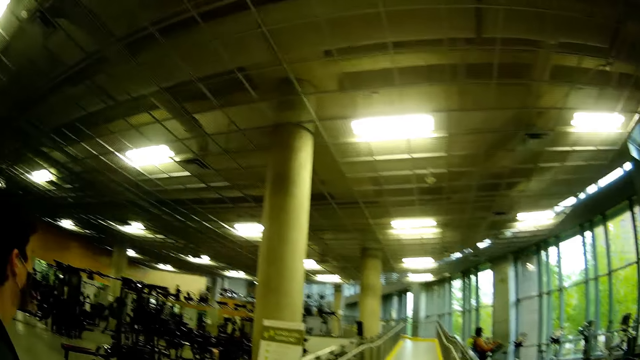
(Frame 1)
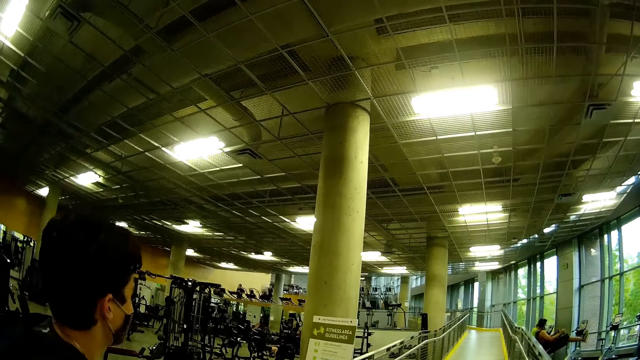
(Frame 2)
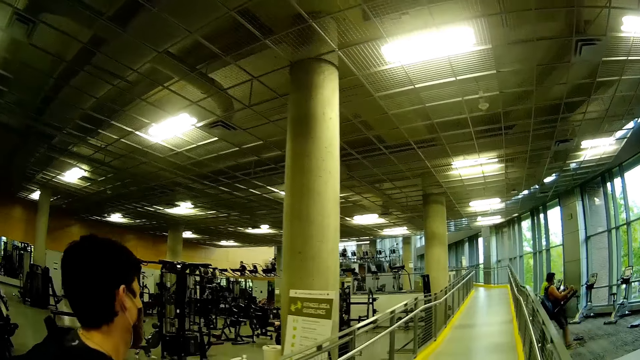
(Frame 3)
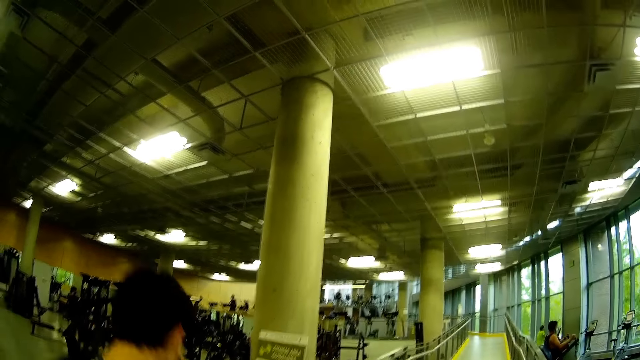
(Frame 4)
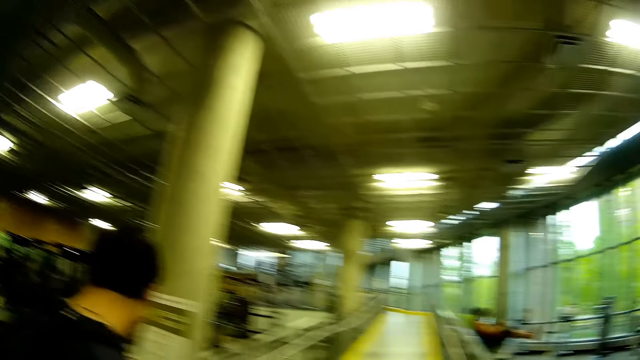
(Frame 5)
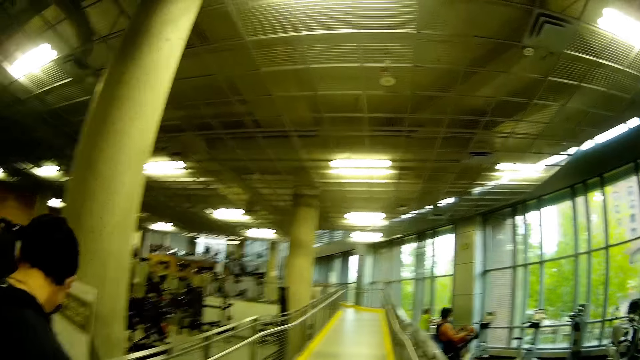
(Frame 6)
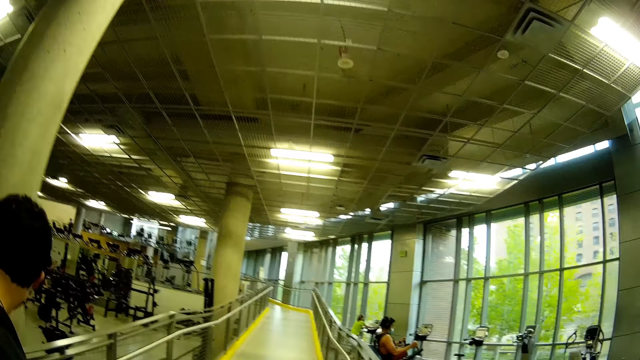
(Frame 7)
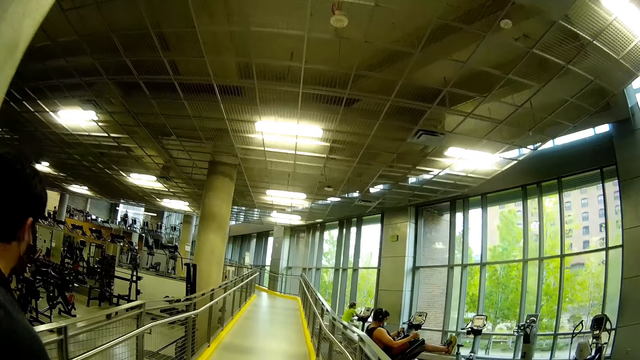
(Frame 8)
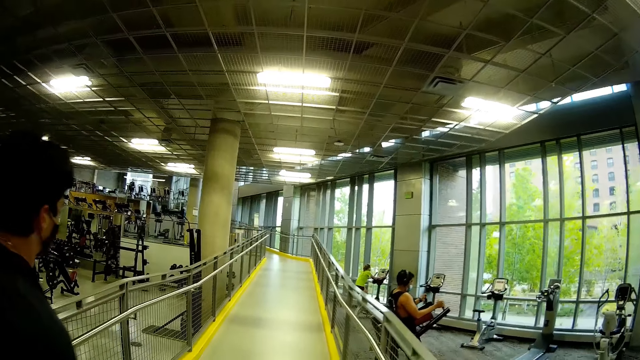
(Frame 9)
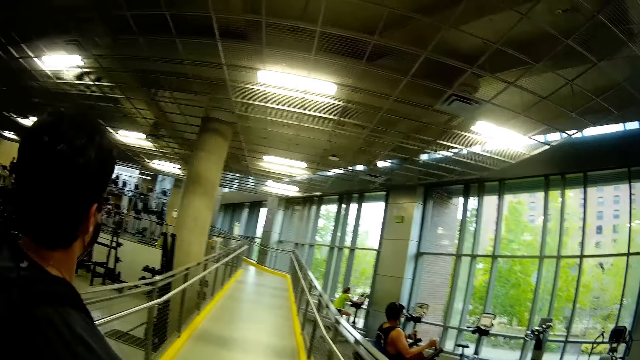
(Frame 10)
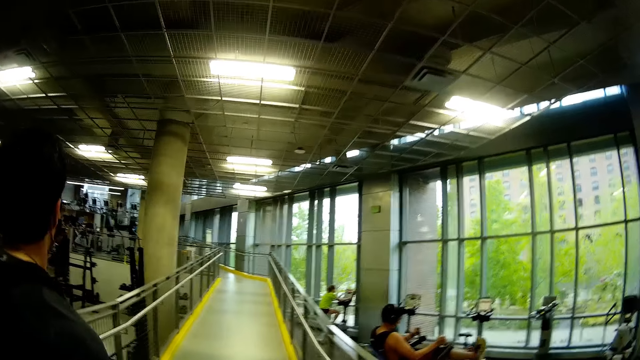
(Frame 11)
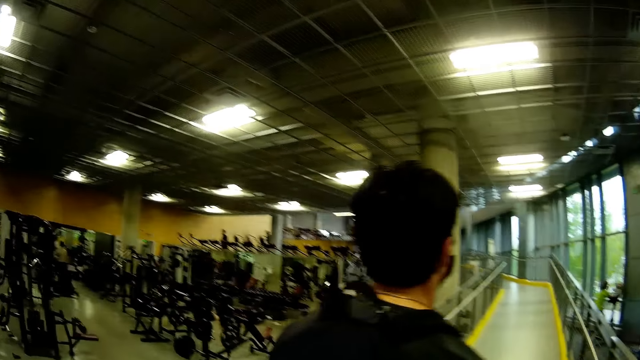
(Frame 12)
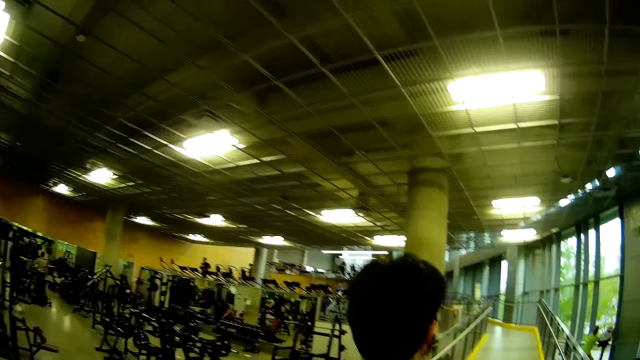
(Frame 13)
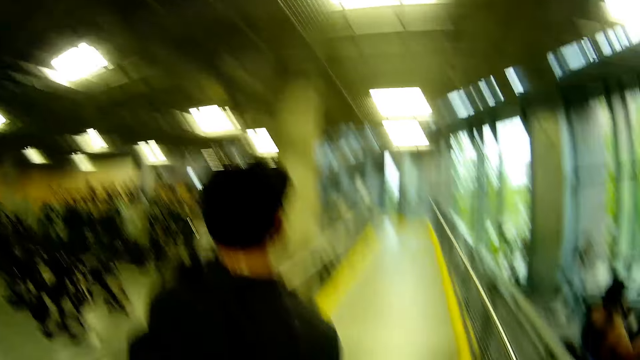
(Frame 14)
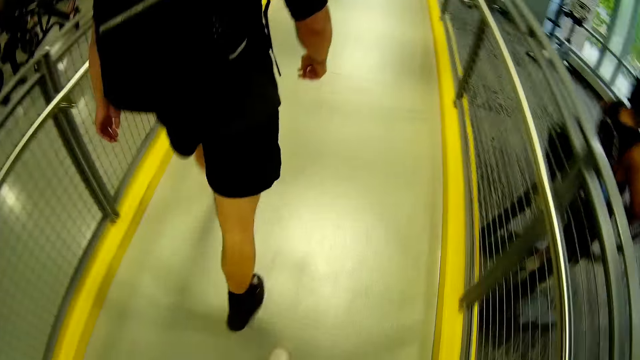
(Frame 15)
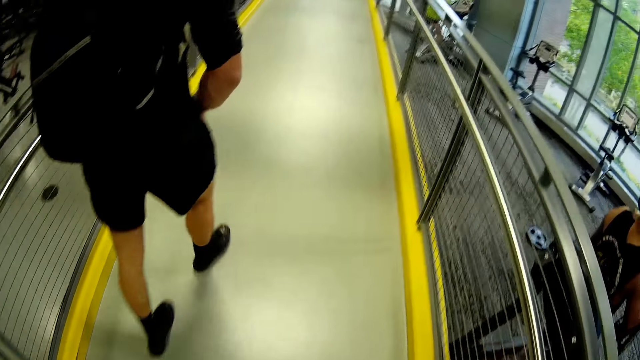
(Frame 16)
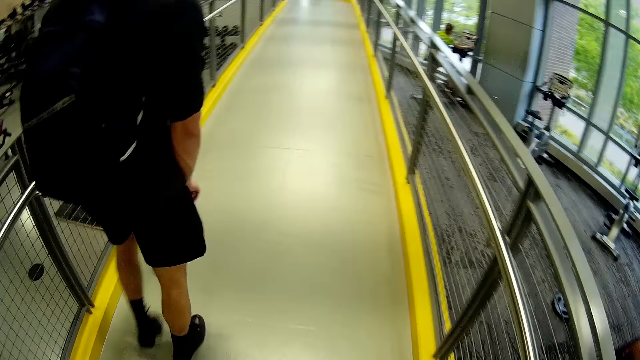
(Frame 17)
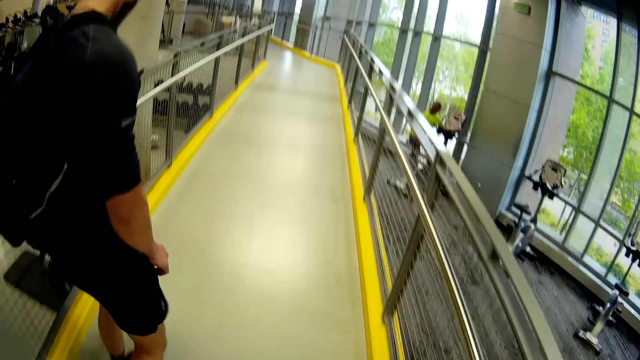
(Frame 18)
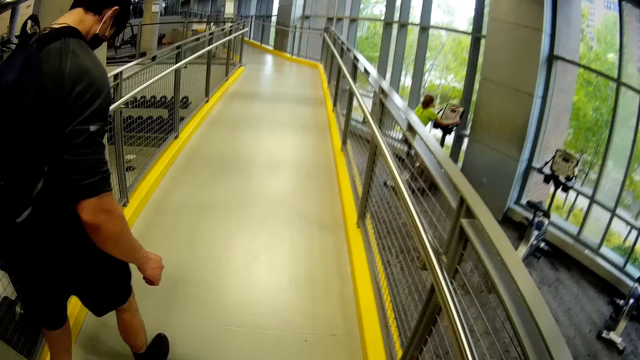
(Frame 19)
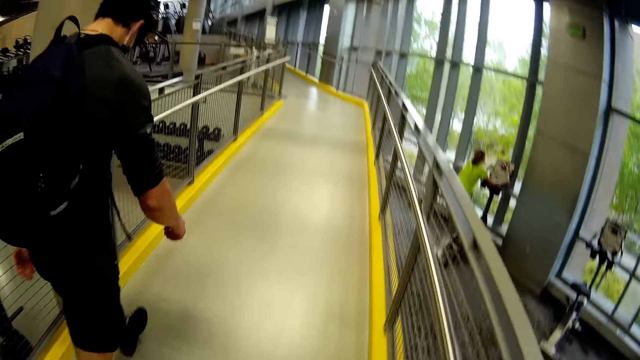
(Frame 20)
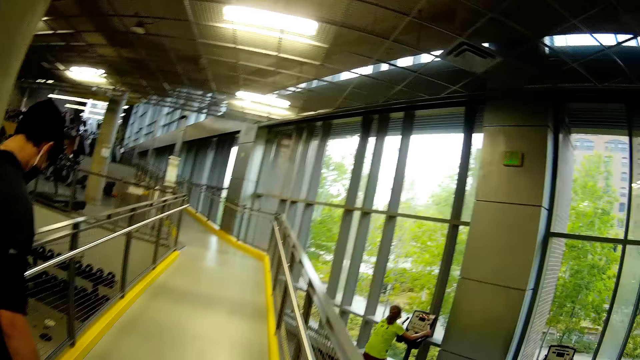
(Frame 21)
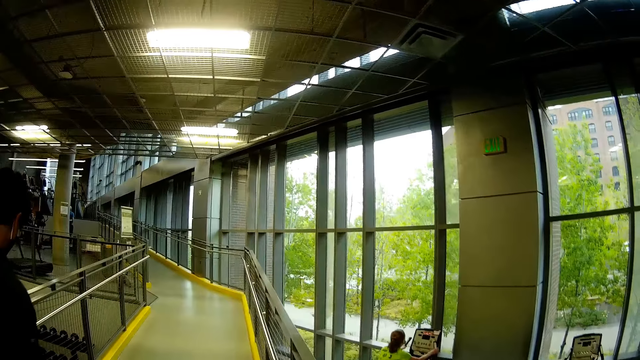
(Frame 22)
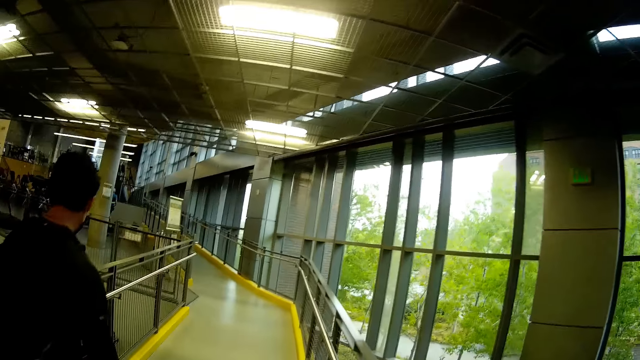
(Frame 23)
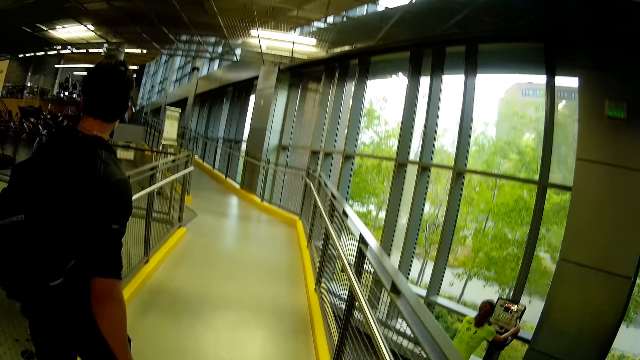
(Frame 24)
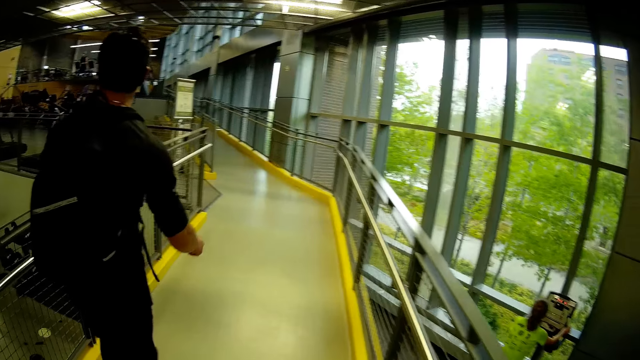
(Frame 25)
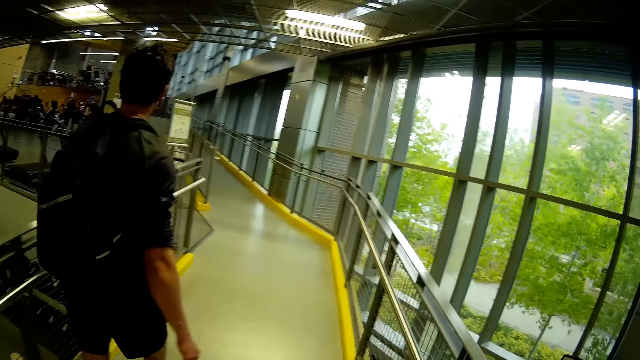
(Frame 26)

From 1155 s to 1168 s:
A woman exercises on a treadmill.

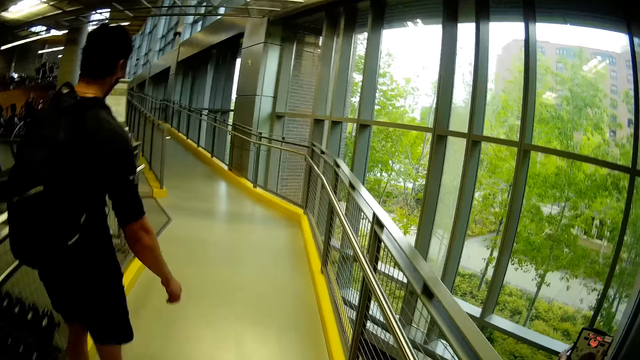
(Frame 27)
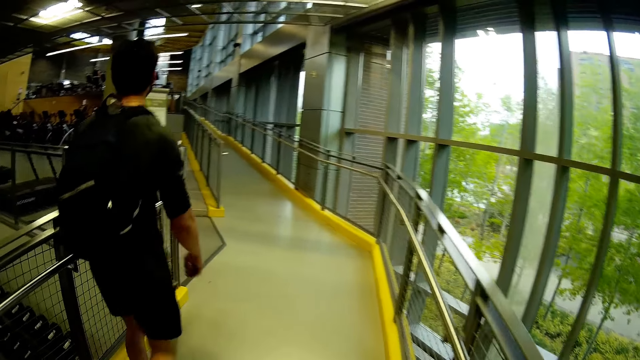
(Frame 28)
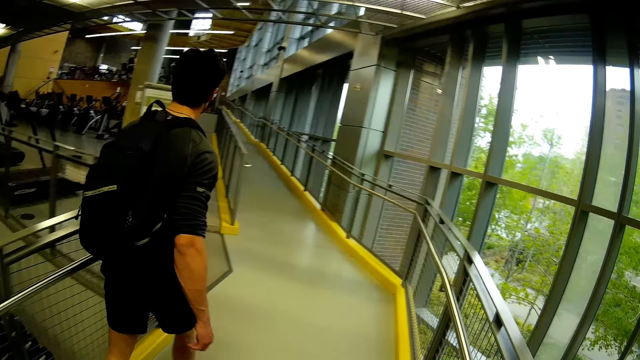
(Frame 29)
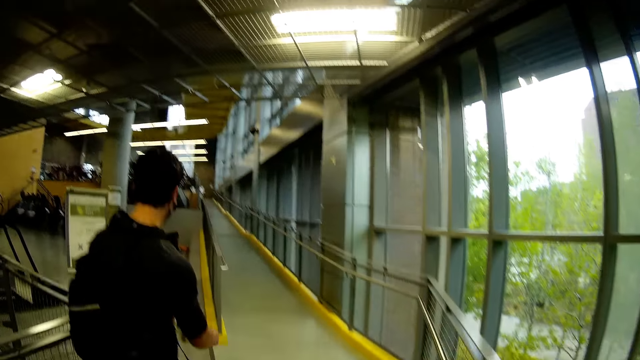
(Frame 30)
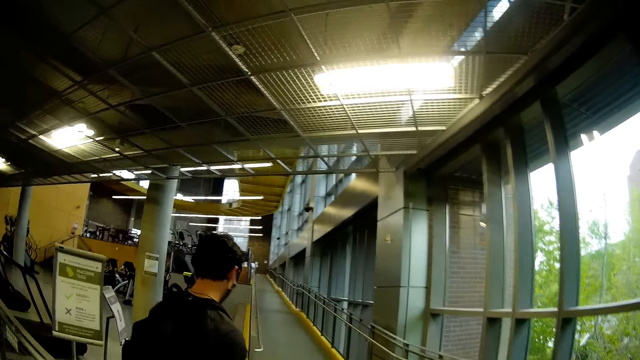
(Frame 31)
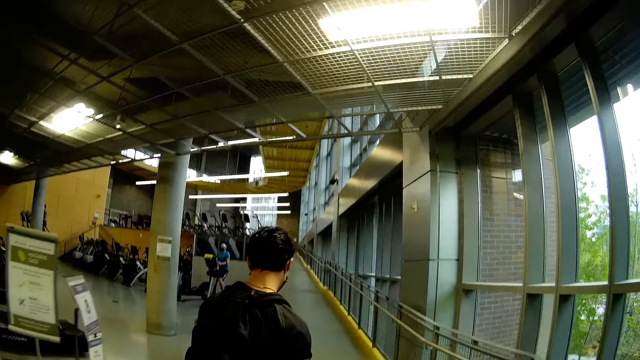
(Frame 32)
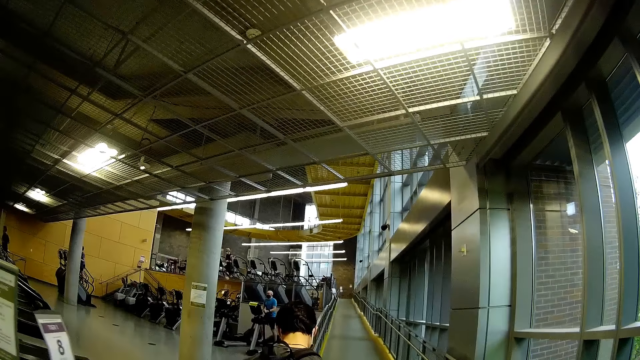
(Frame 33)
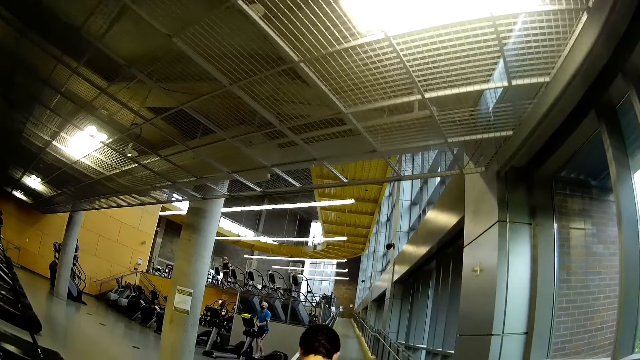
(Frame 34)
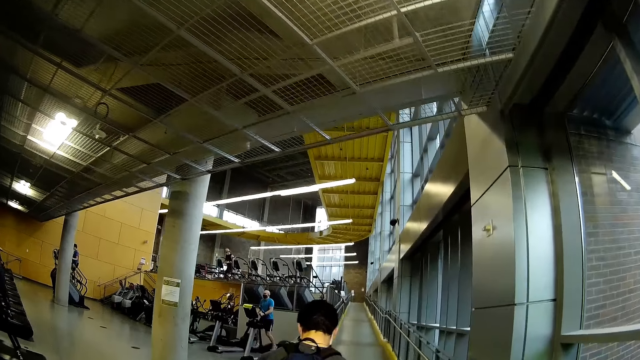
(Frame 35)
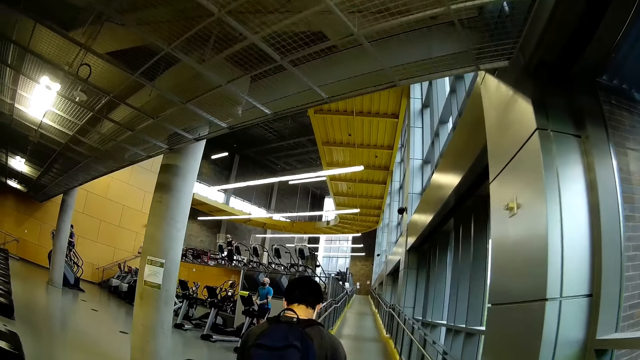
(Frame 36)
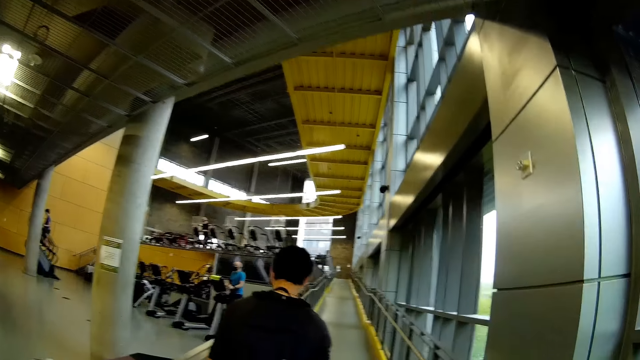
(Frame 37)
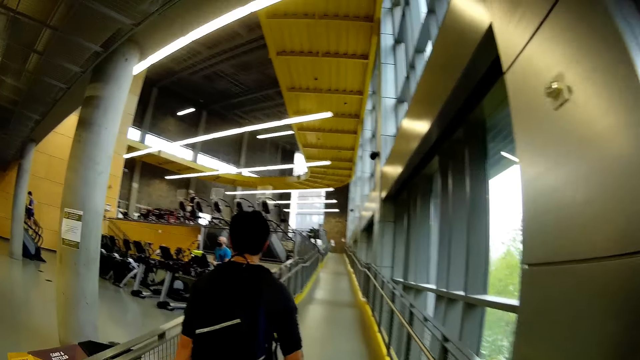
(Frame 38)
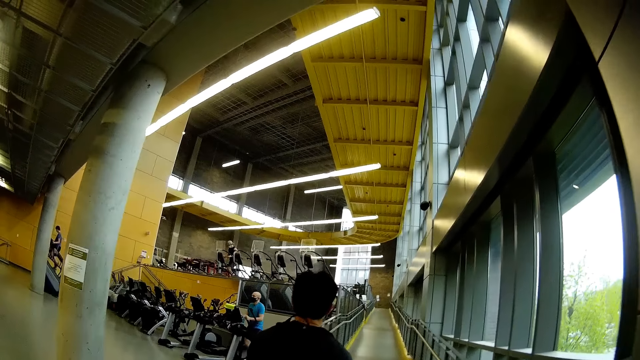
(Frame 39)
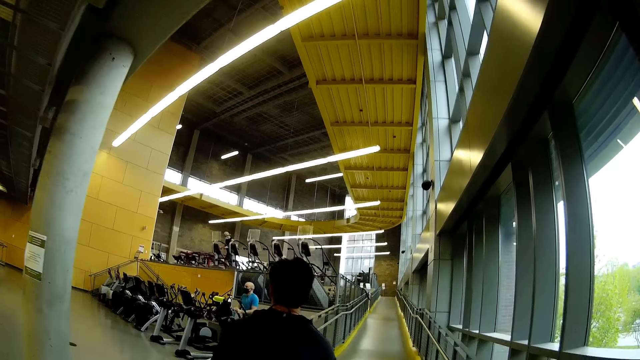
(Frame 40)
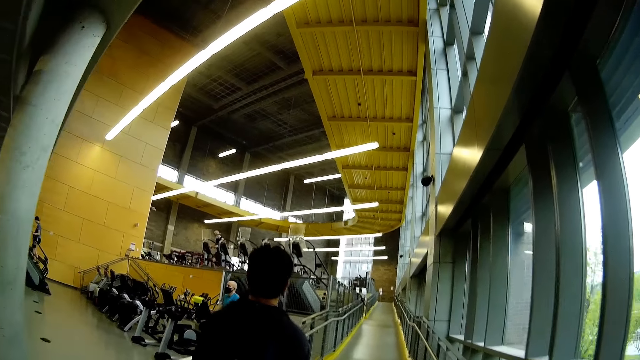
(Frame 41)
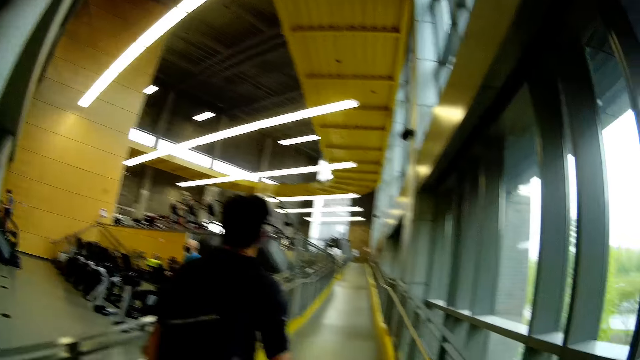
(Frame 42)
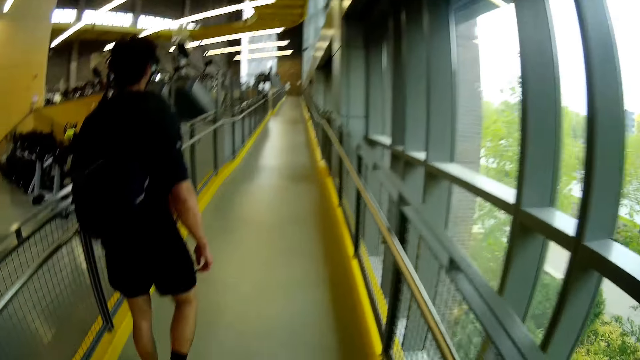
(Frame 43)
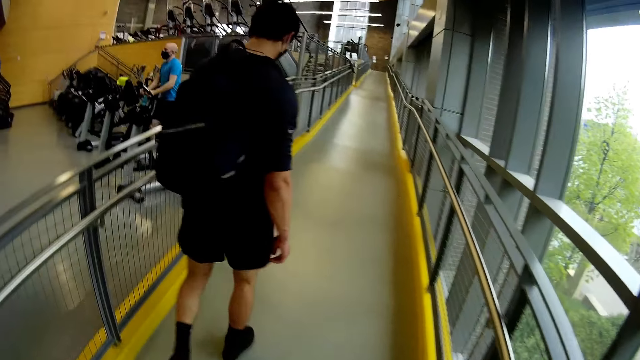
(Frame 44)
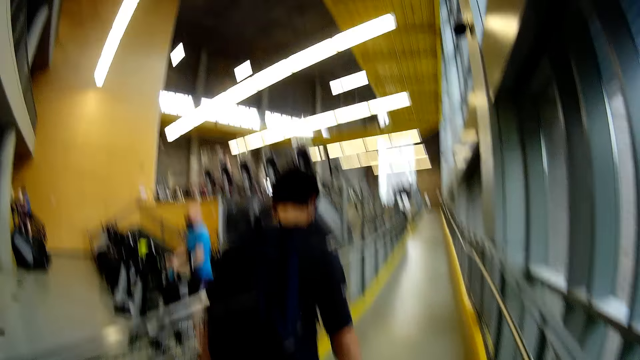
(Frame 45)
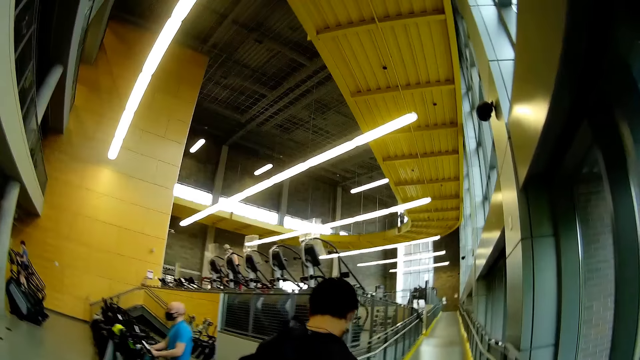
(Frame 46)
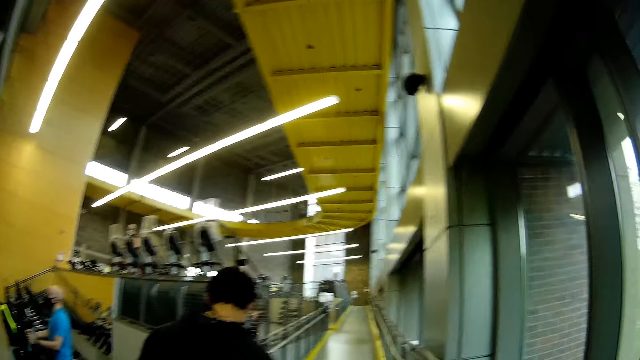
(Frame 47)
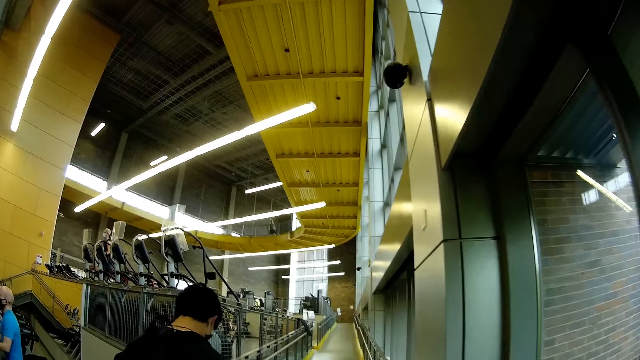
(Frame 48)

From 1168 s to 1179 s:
A man exercises on a treadmill. Another man exercises on a treadmill. Another man exercises on a treadmill.
